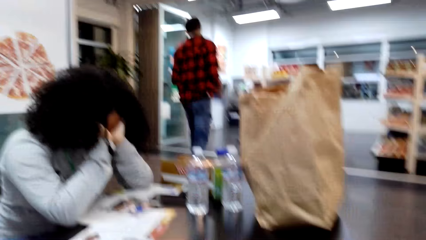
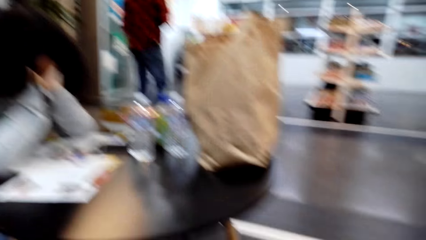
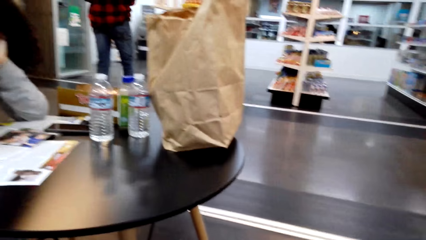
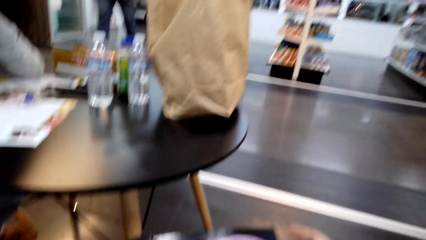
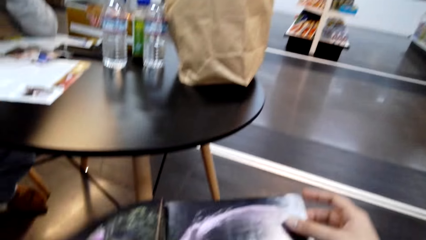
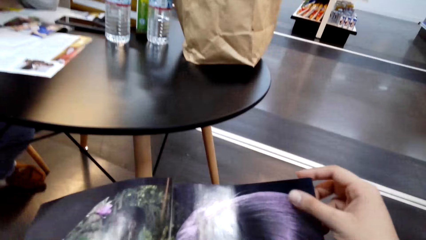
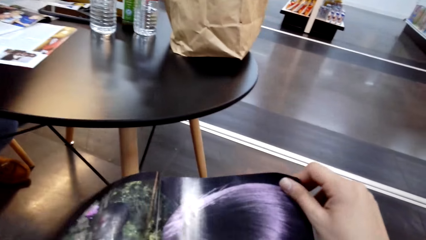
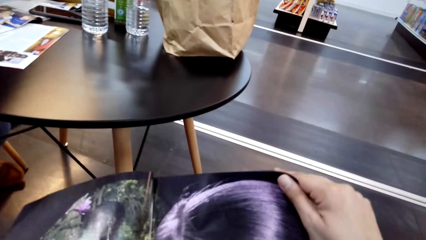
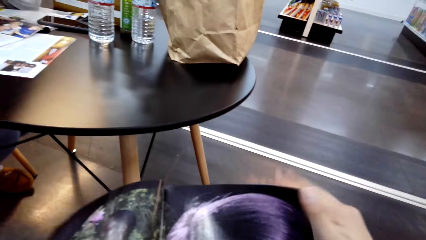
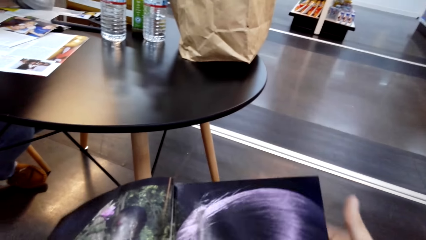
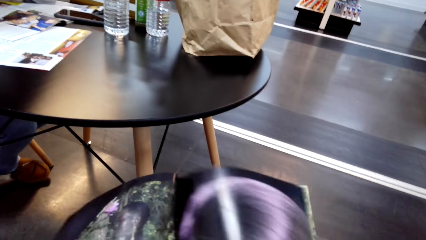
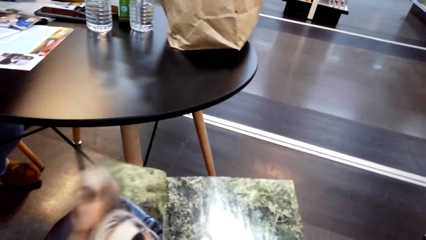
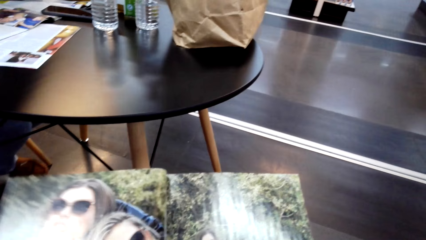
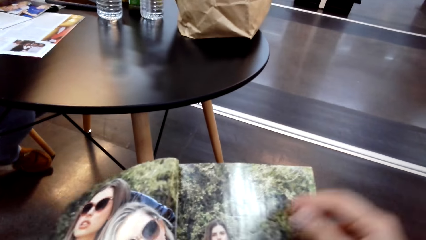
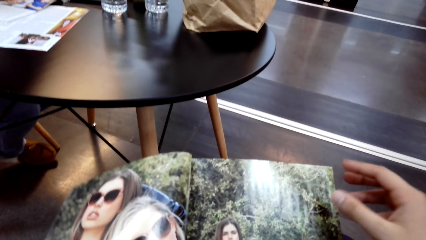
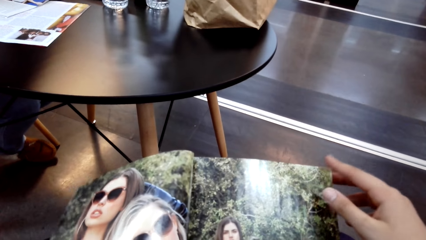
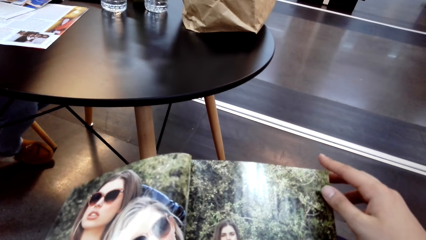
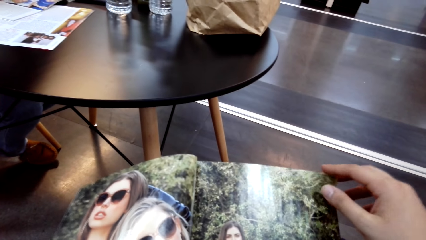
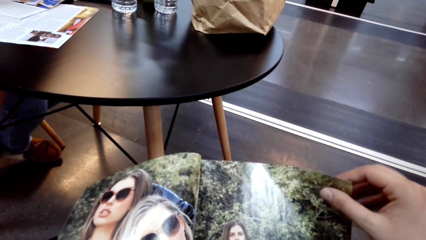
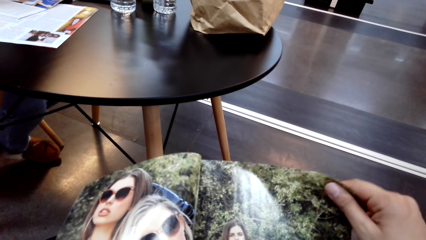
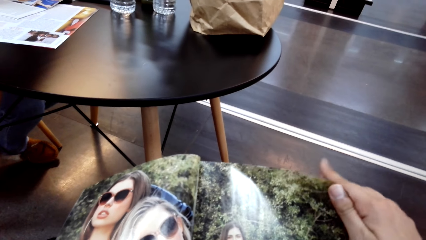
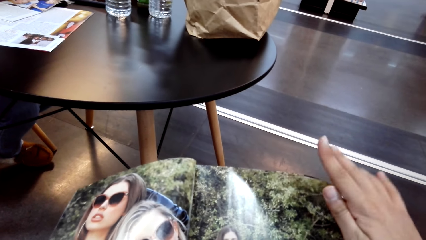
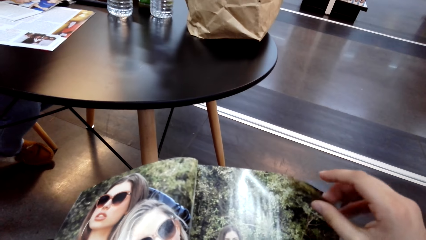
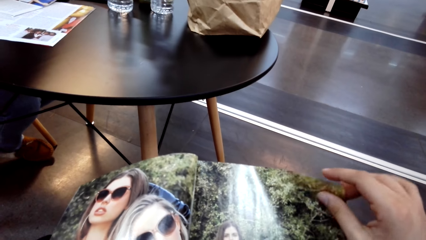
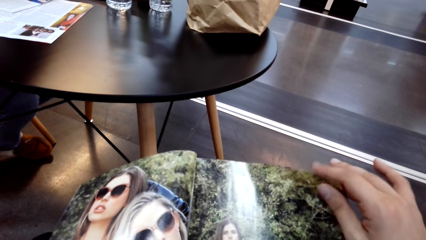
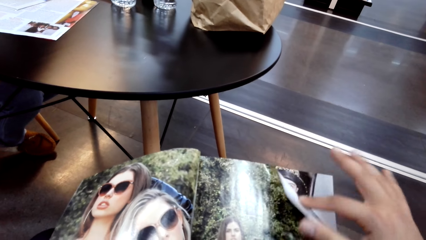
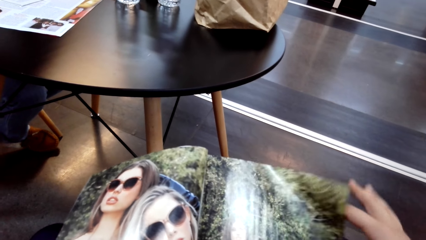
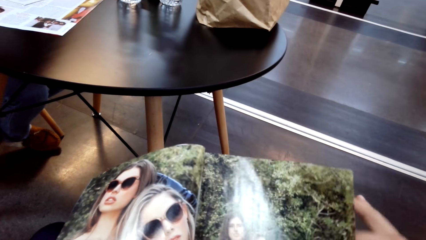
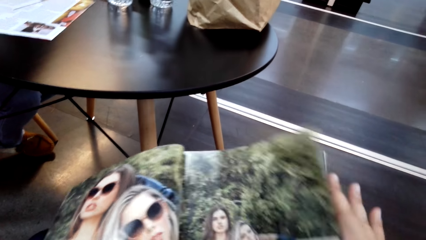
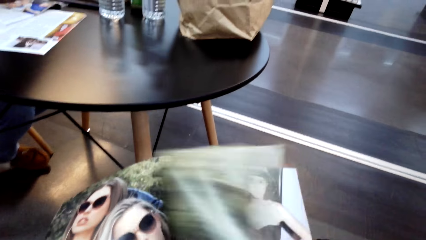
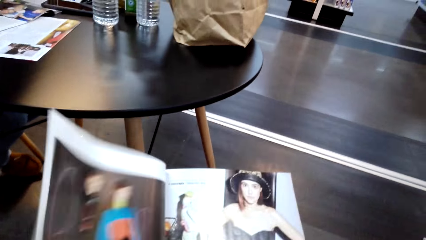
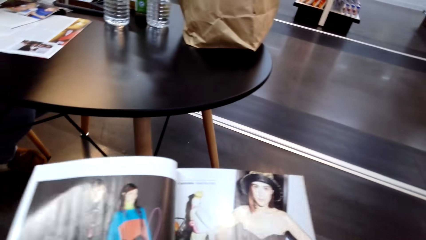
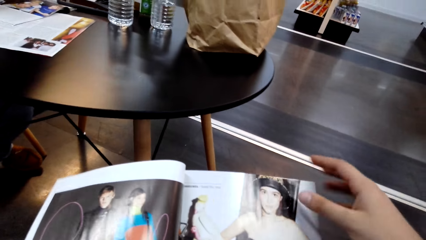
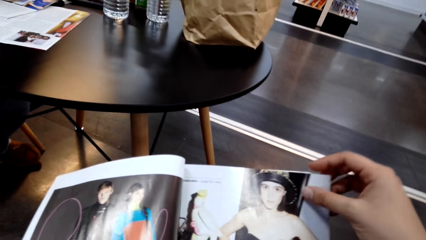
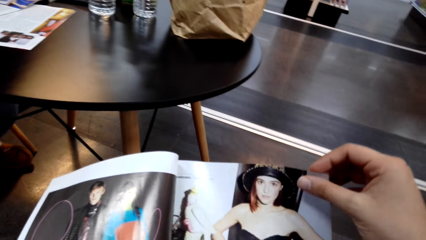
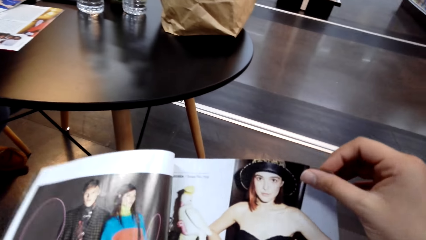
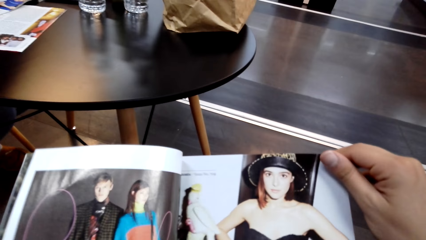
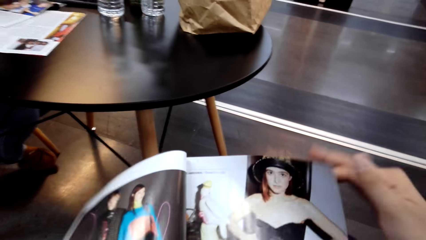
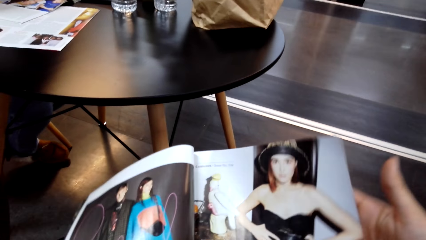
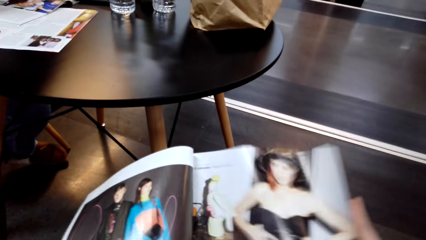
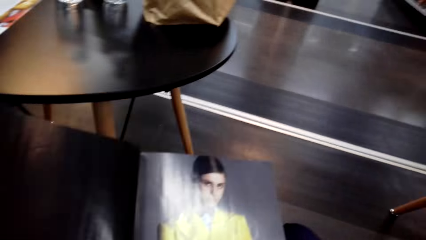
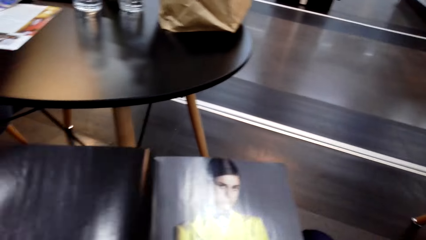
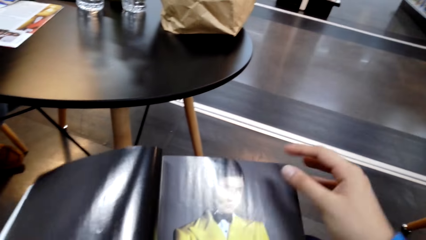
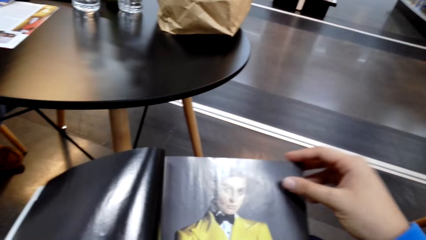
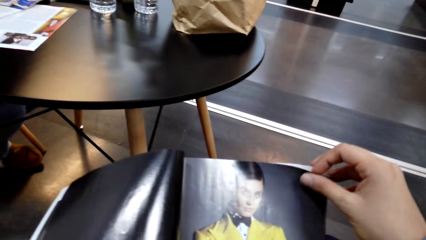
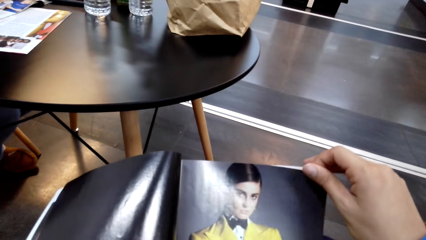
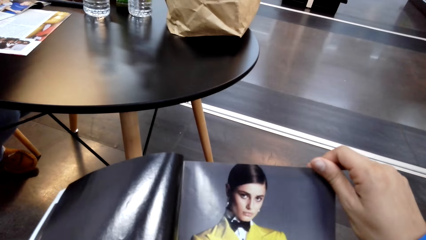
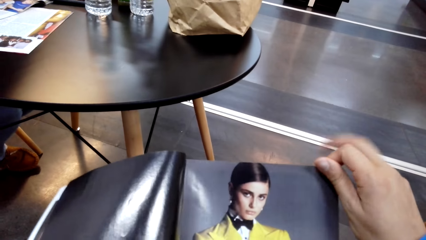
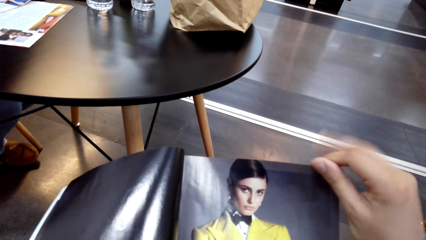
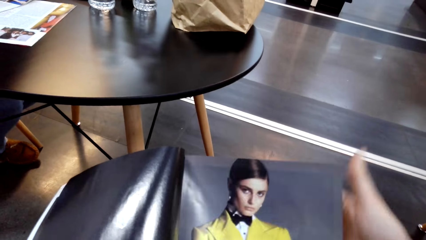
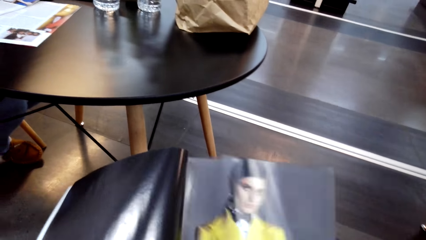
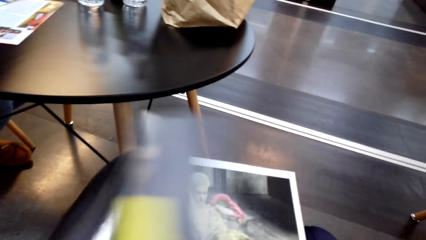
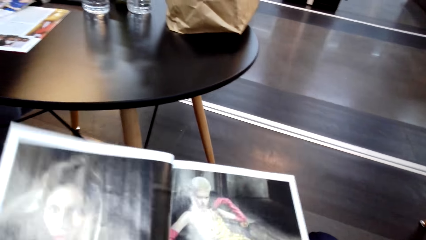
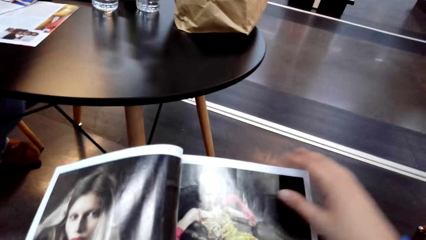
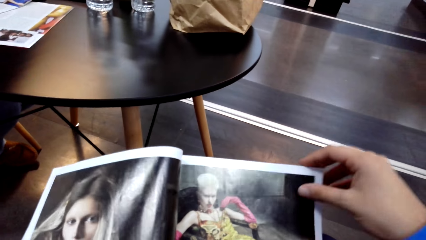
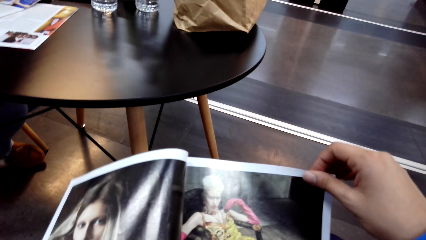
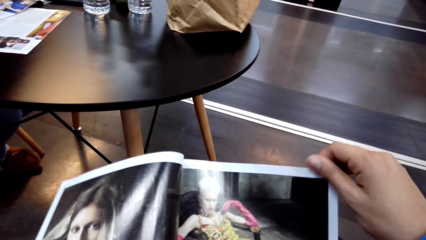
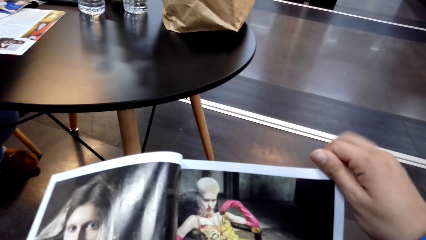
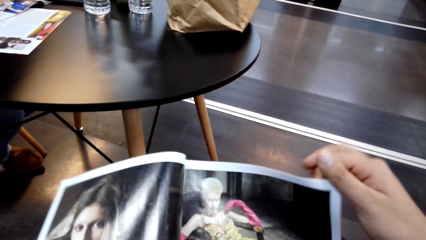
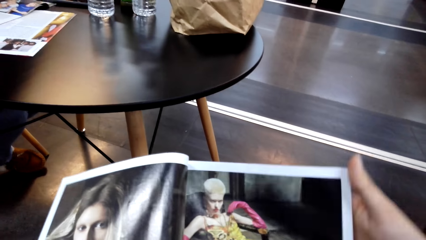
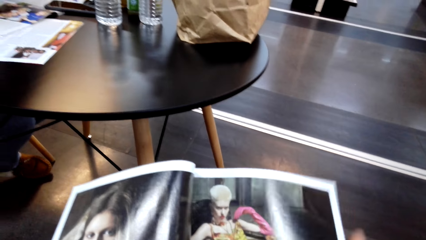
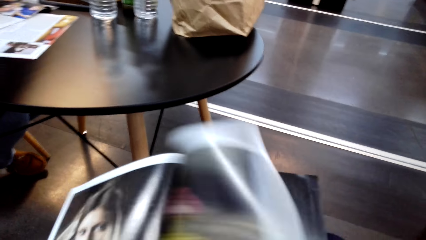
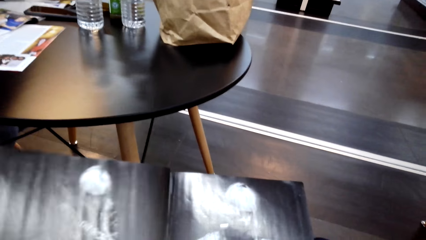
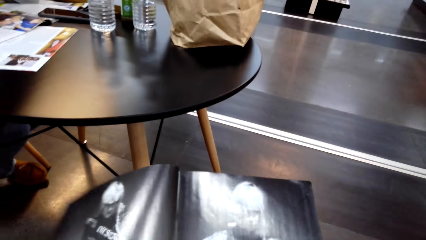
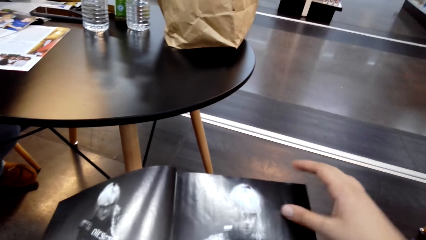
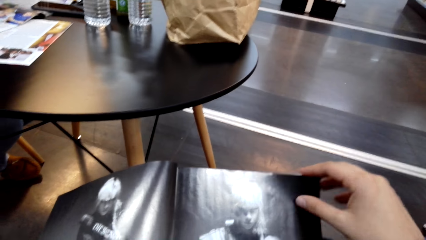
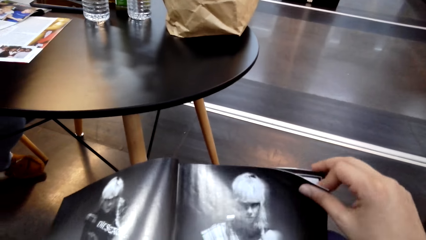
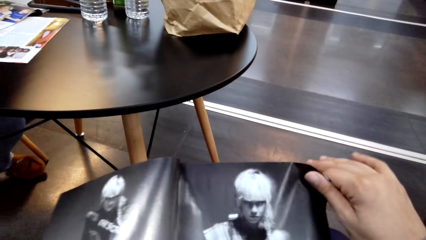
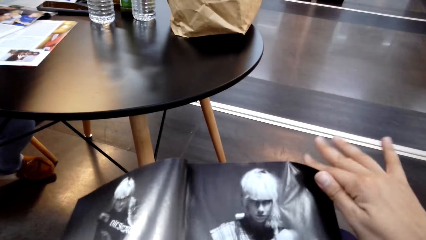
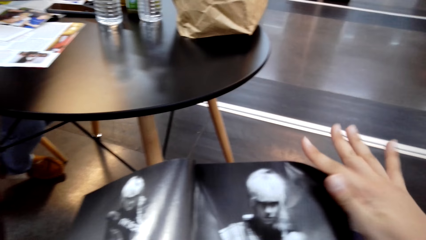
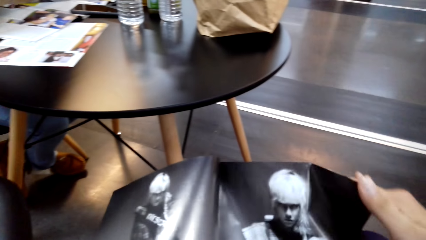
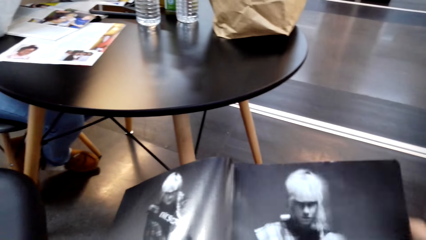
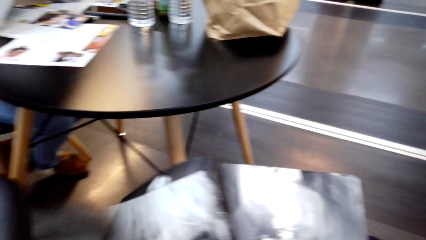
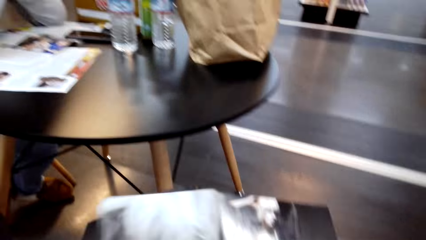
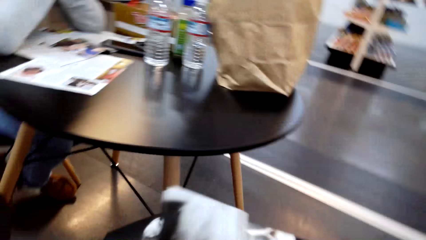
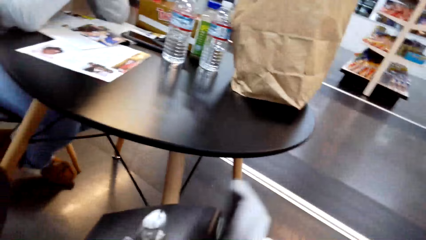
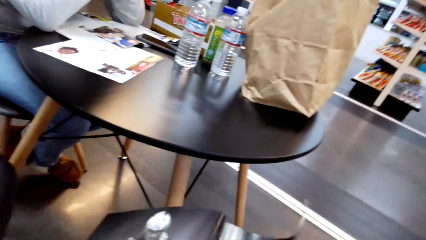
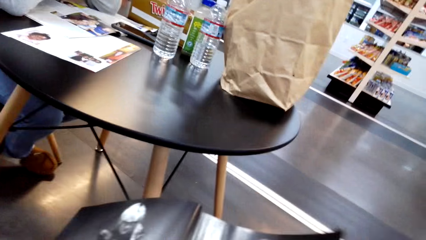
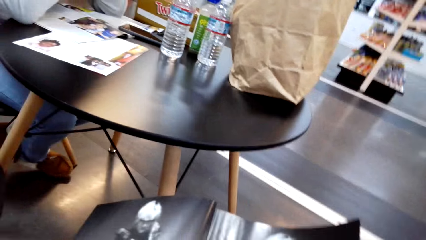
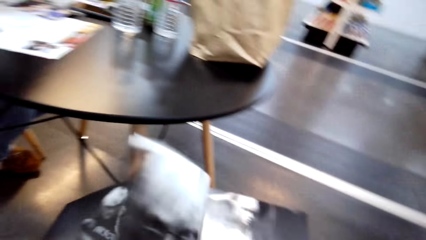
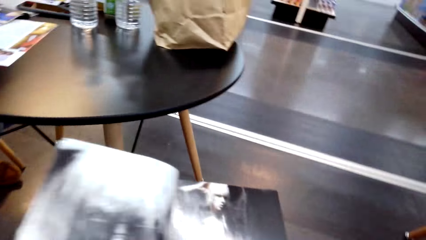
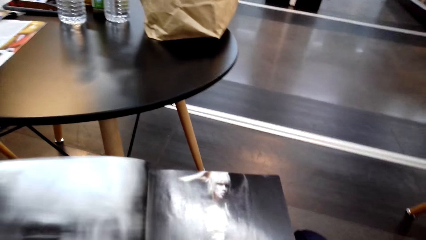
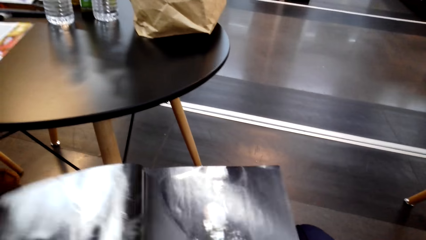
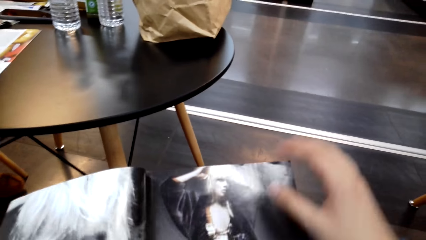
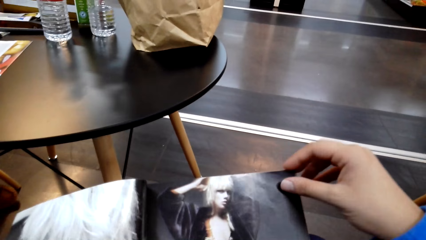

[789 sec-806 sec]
The camera wearer turns the page. They look at the page. They turn the page. They look at the page. They turn the page. They look at the page. They turn the page. They look at the page. They turn the page. They look at the page. They turn the page.
